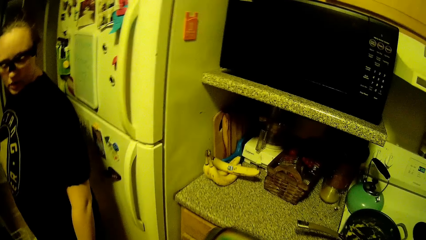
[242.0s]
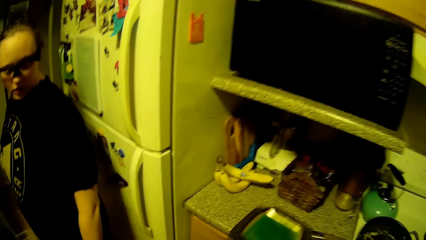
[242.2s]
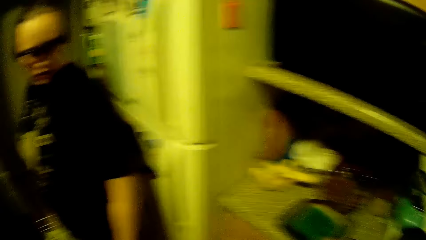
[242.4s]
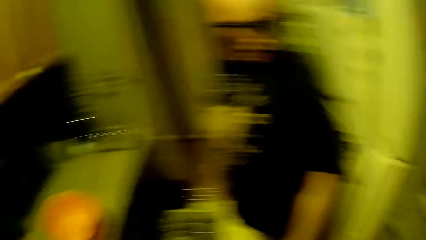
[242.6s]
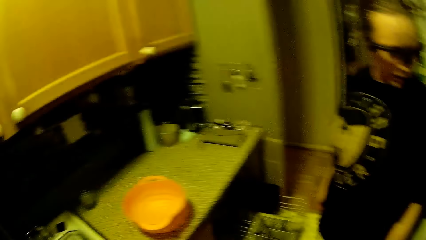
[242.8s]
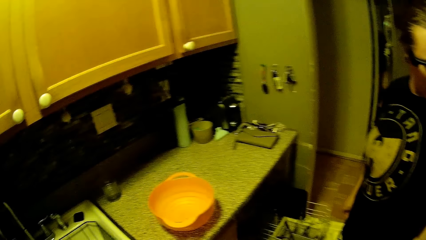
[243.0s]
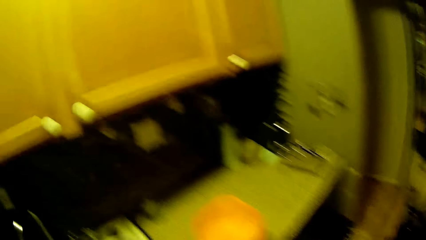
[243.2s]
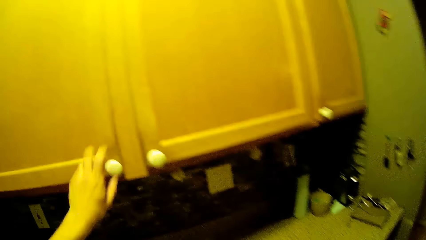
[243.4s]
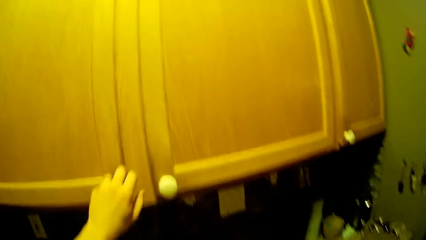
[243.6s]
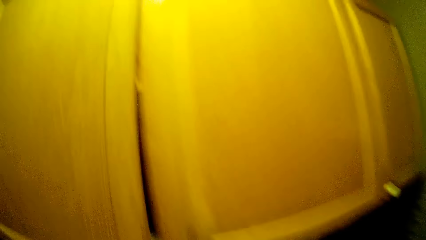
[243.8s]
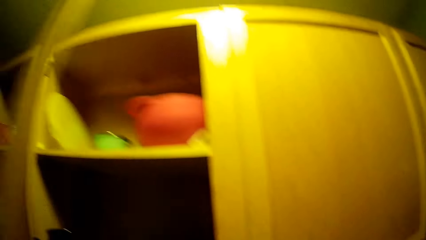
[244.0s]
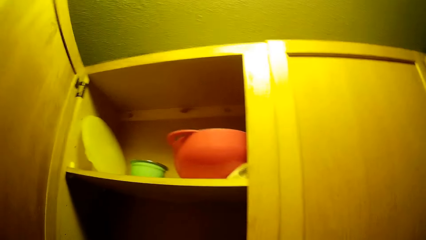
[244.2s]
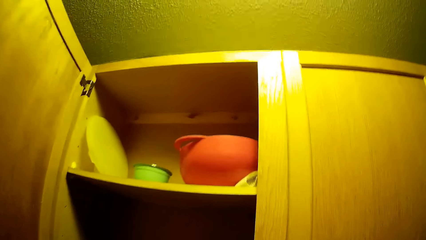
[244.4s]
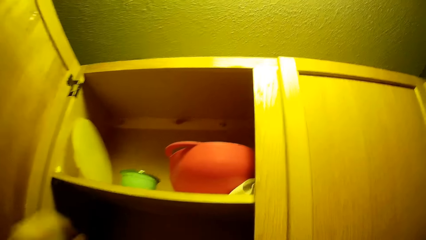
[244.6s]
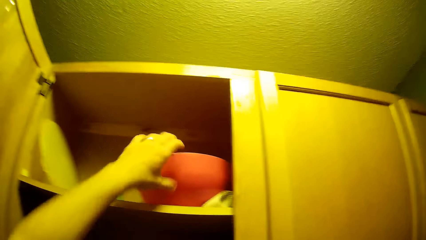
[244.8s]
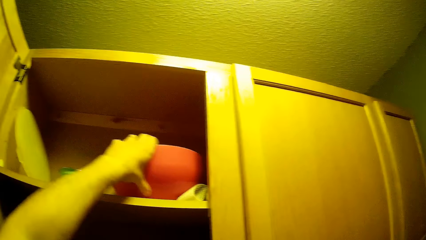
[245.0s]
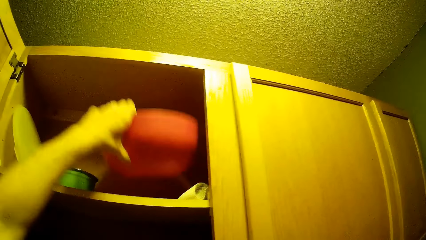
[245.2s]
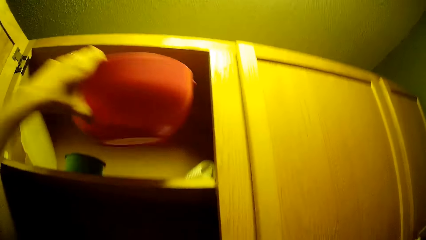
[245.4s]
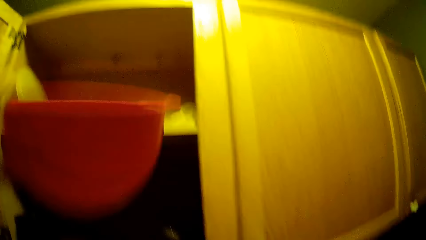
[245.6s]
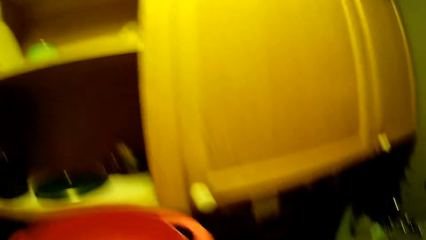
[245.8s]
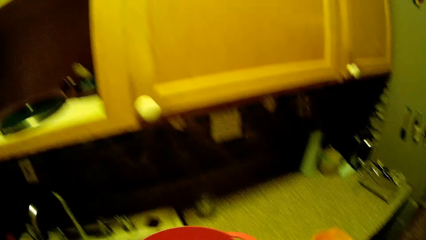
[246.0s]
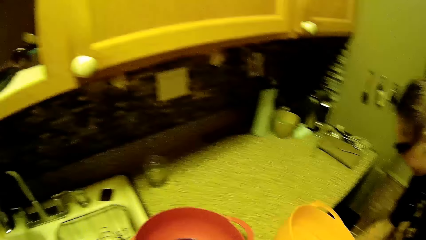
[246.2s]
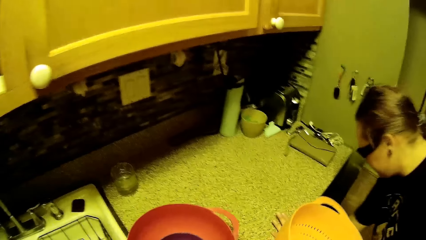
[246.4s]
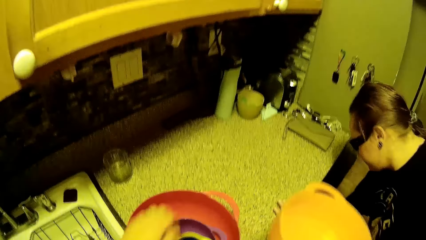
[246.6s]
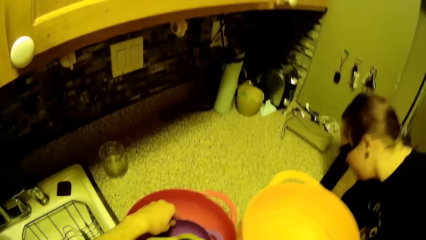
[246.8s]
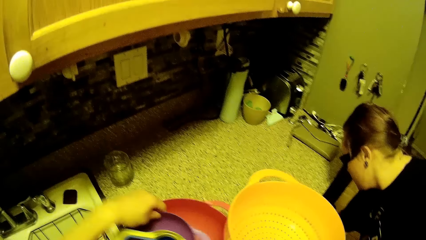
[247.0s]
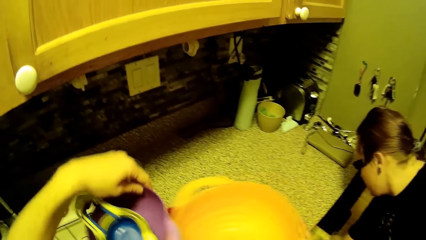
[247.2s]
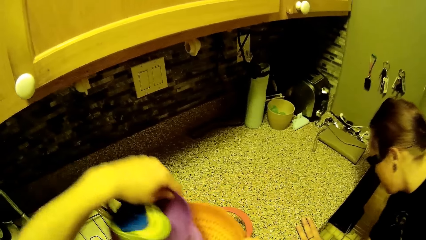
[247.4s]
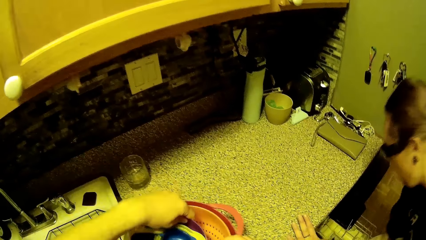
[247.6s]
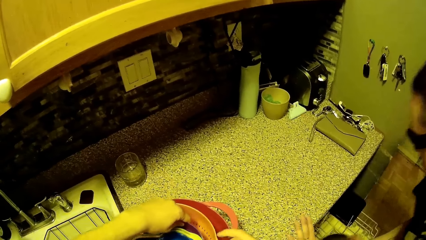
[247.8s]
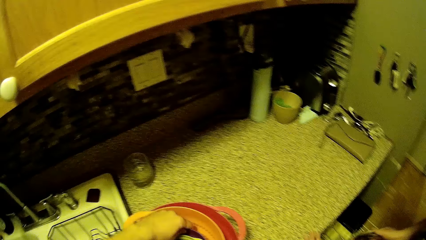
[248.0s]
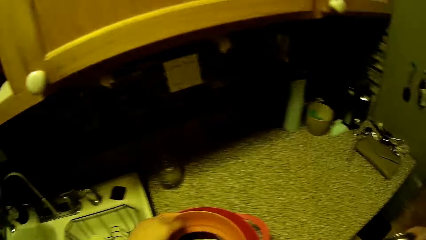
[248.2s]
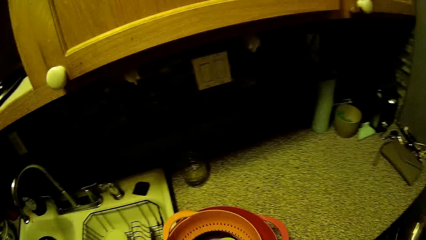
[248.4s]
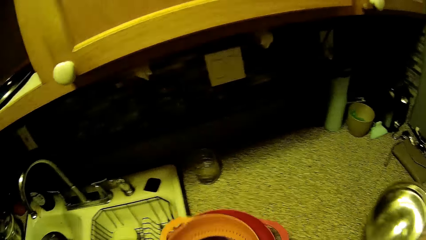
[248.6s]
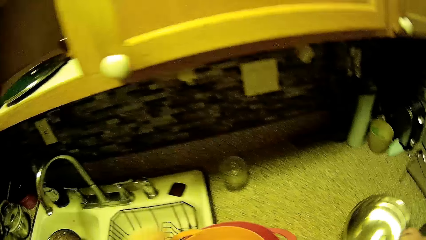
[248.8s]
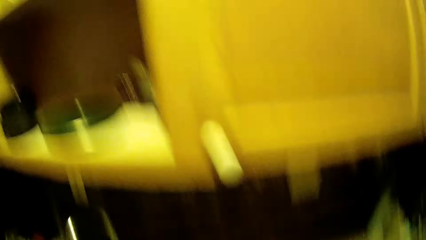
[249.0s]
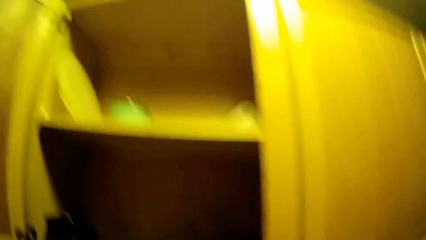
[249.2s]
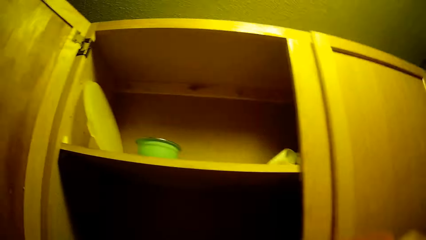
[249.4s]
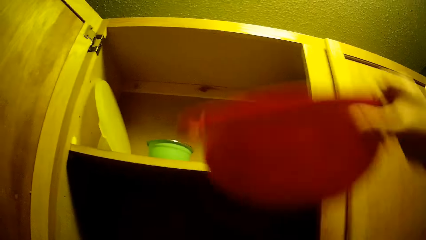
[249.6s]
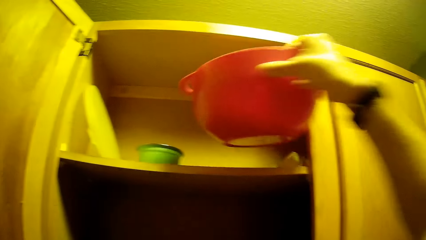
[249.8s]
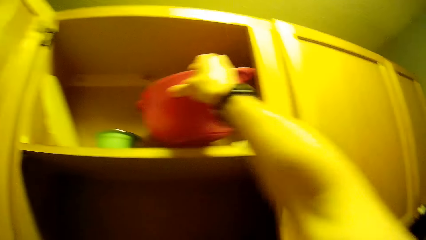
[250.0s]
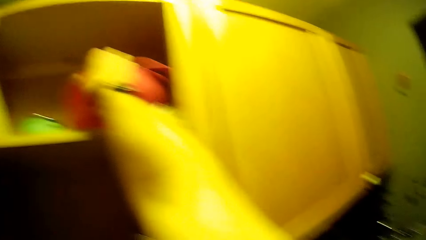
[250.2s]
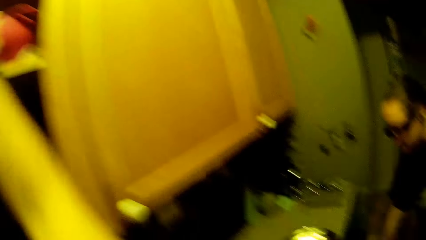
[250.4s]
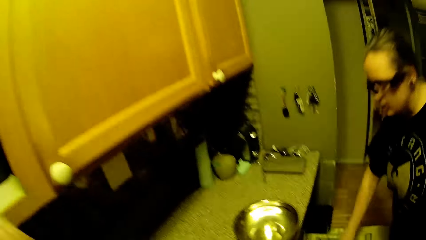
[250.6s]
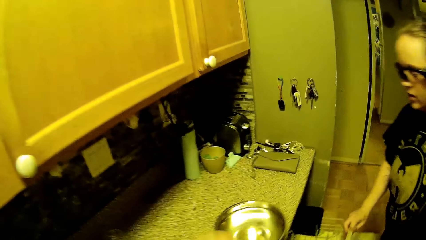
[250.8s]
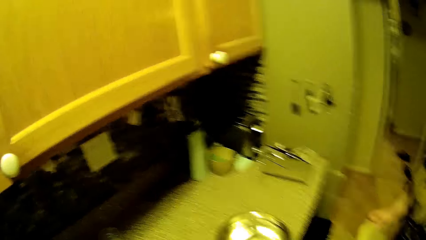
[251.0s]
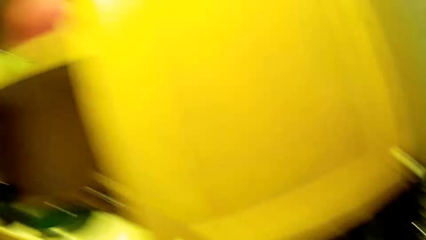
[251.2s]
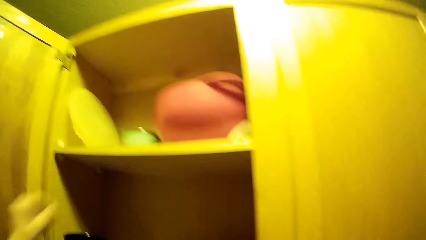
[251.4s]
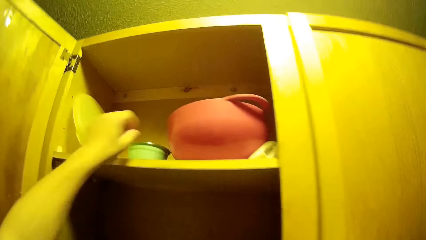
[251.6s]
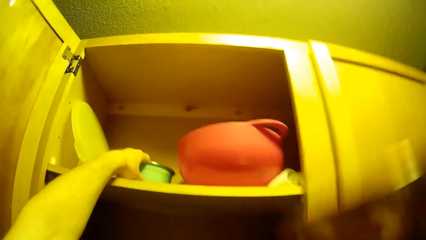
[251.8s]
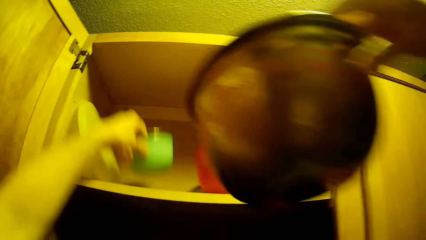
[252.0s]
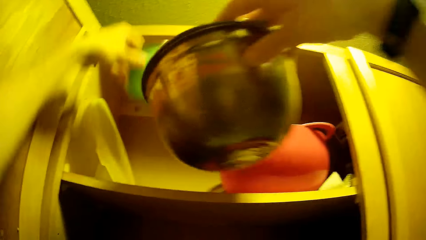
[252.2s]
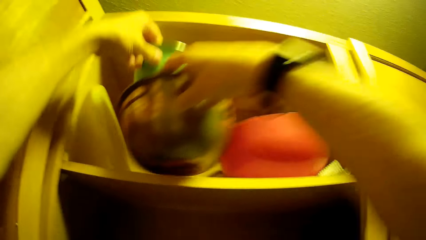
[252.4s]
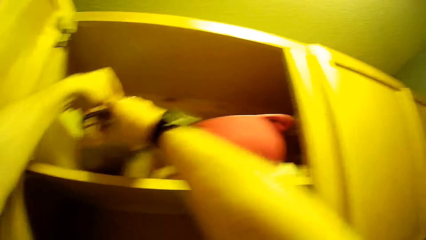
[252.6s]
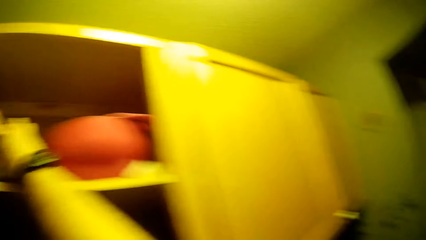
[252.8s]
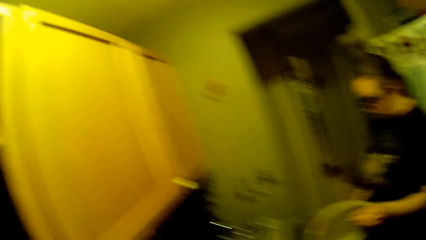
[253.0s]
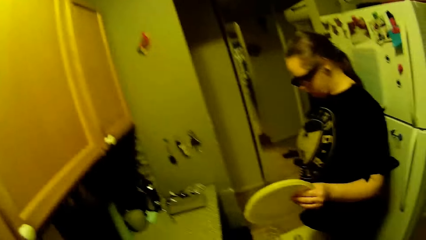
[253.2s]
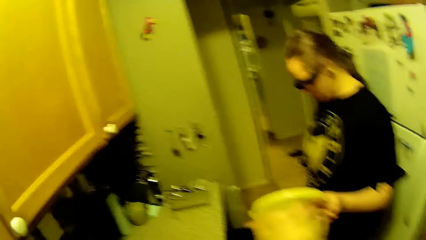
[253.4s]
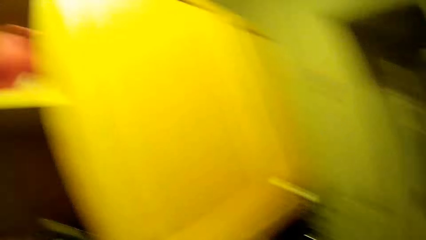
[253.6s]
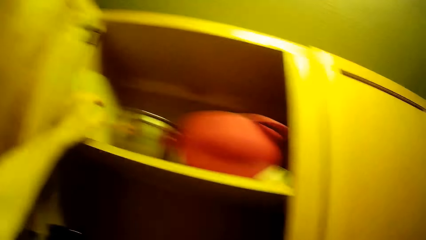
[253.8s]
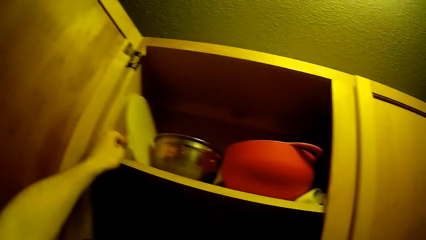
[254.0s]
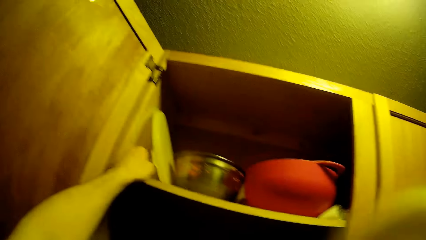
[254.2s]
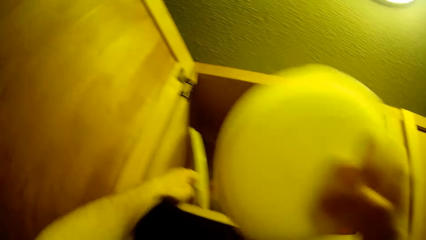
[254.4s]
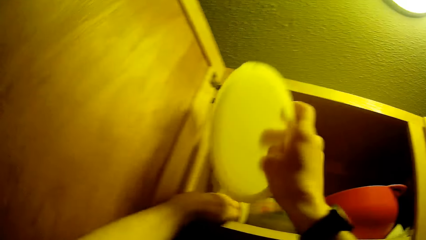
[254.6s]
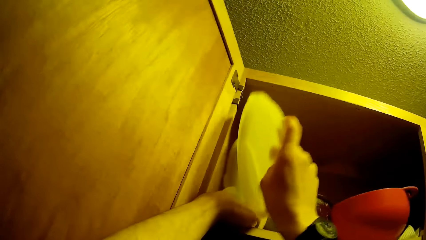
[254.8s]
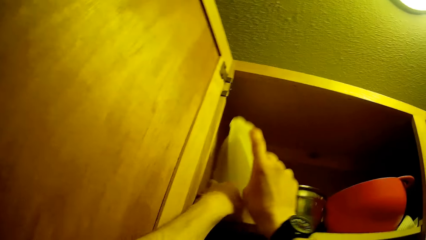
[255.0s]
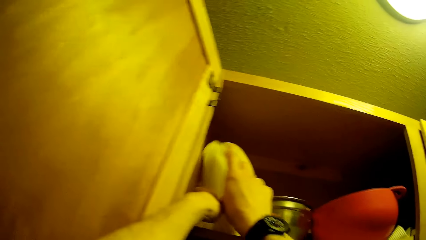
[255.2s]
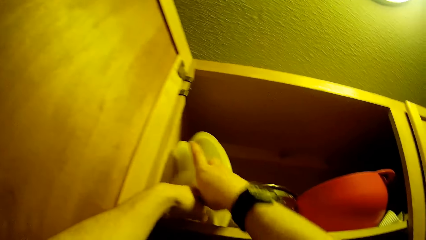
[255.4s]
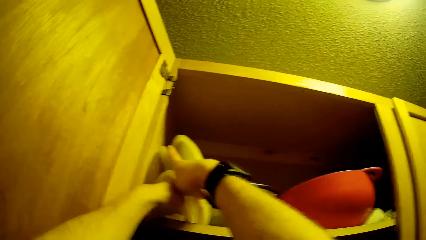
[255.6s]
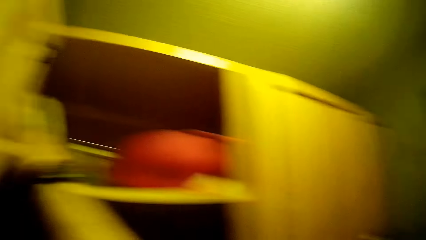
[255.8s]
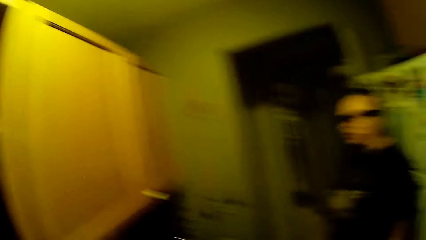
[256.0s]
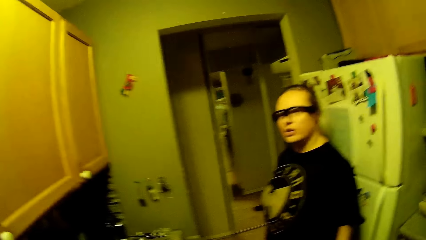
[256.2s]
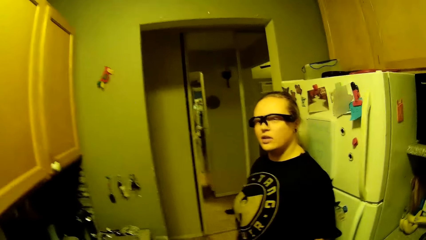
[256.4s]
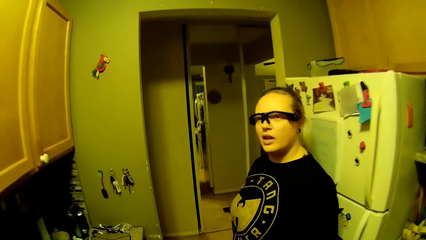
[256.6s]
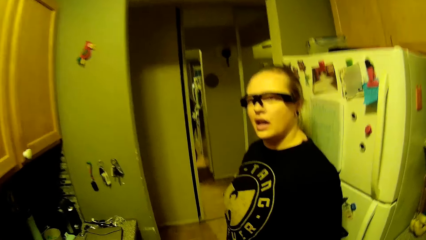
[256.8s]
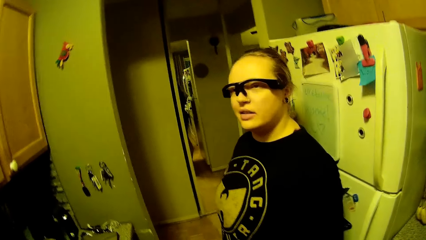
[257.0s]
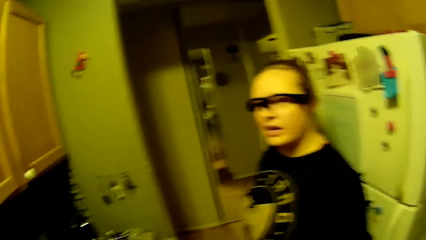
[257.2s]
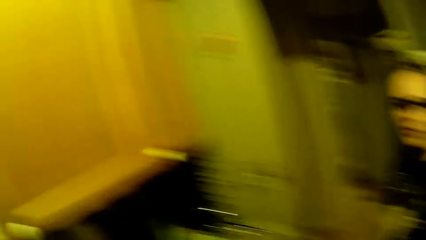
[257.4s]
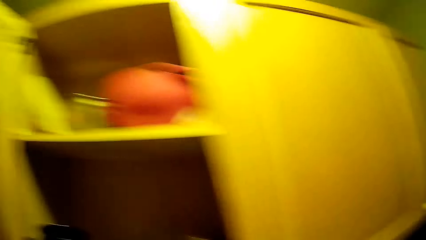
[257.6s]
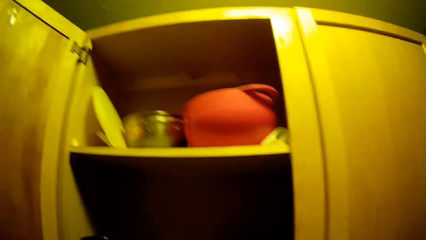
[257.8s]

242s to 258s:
The camera wearer places the plates on the cabinet top with his right hand. He opens the upper kitchen cabinet with his left hand. He picks up a big bowl in the cabinet with his left hand. He removes a tin. He drops the big bowl on the cabinet top with his left hand. He places a set of measuring bowls inside each other with both hands. The woman places a bowl on the cabinet top with her right hand. The camera wearer places the set of measuring bowls with his right hand in the cabinet. He places a smaller bowl in his left hand into a stainless bowl in his right hand in the cabinet. He picks up the tin. The woman passes the lid in her left hand to the camera wearer. The camera wearer places the lid in his right hand in the cabinet. He looks on the side.
